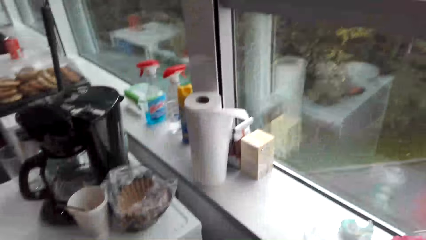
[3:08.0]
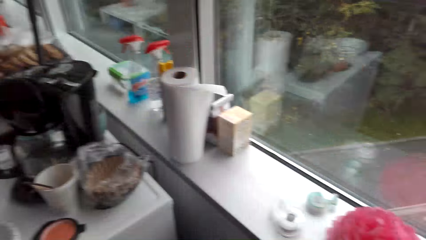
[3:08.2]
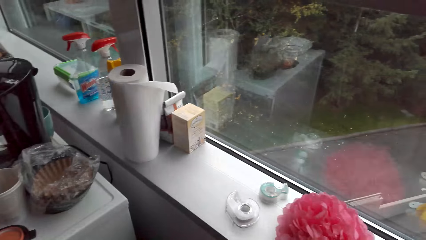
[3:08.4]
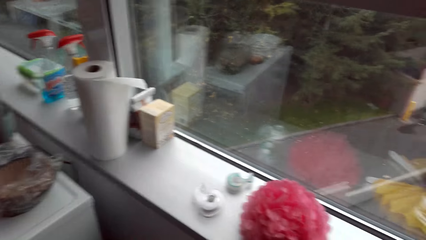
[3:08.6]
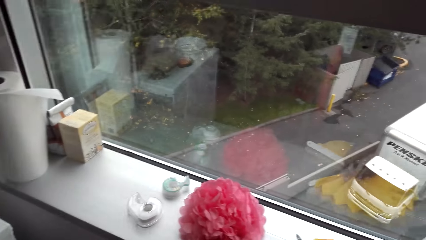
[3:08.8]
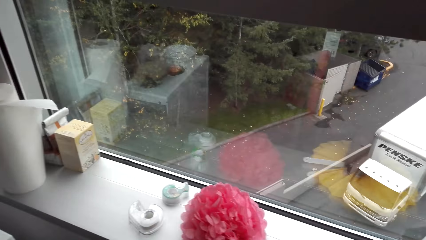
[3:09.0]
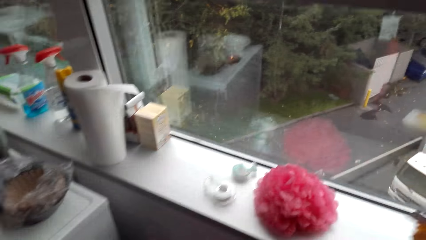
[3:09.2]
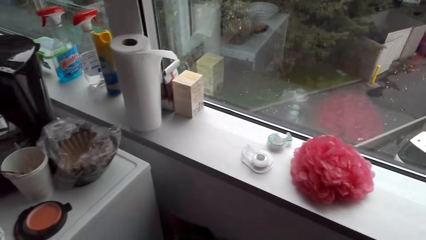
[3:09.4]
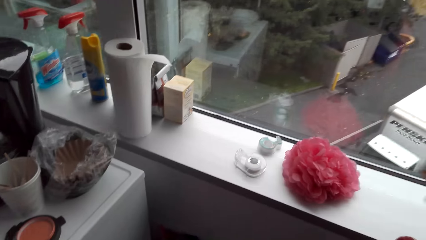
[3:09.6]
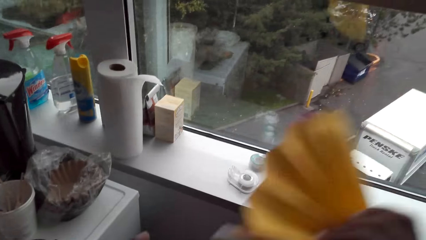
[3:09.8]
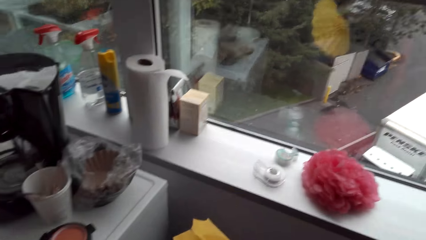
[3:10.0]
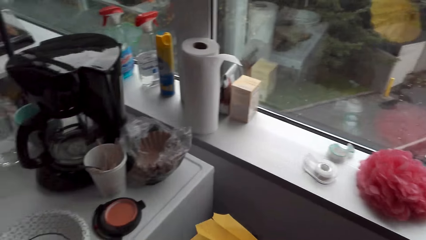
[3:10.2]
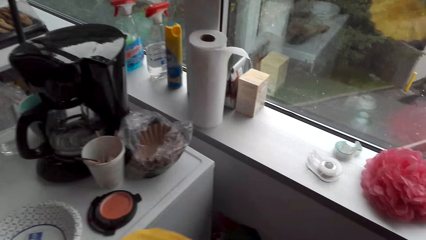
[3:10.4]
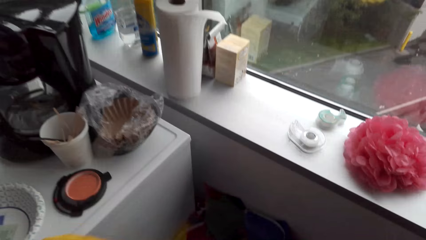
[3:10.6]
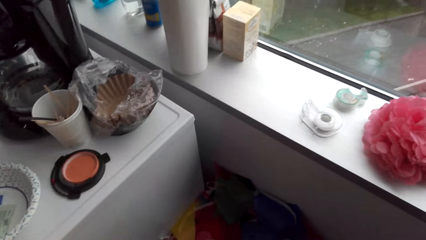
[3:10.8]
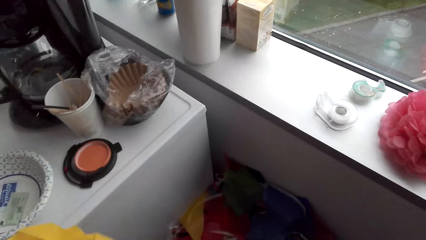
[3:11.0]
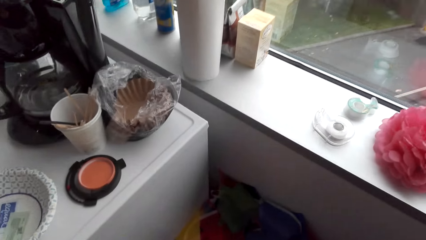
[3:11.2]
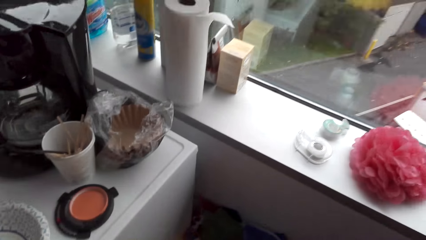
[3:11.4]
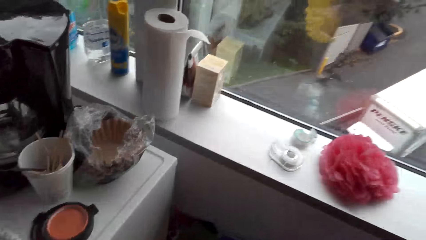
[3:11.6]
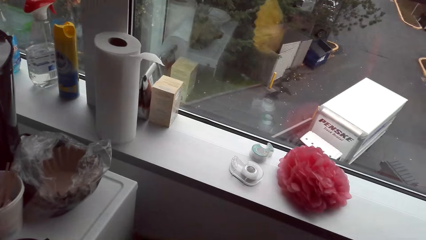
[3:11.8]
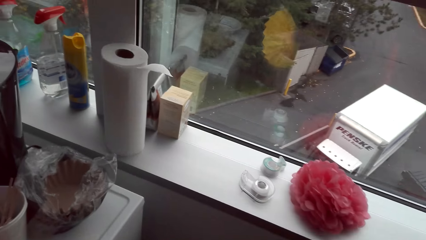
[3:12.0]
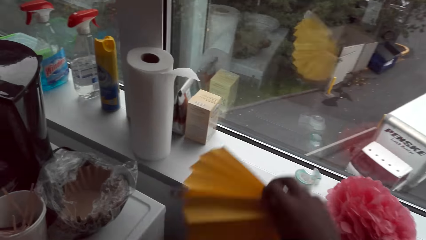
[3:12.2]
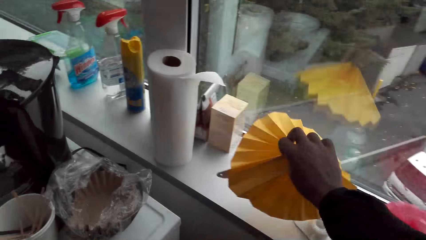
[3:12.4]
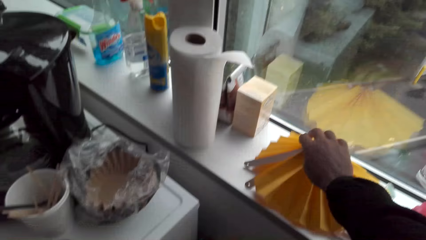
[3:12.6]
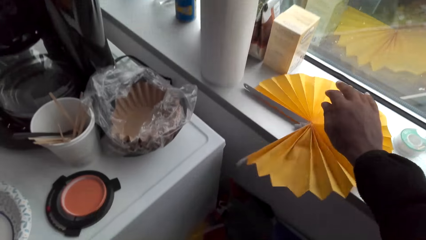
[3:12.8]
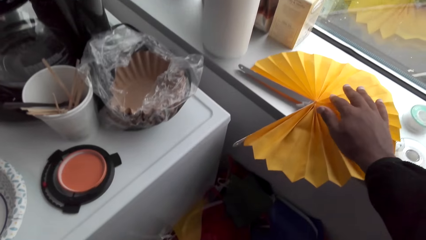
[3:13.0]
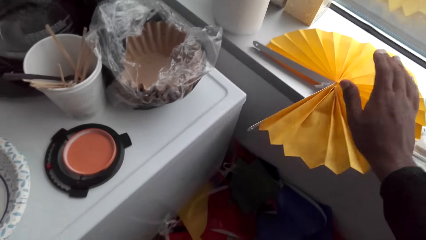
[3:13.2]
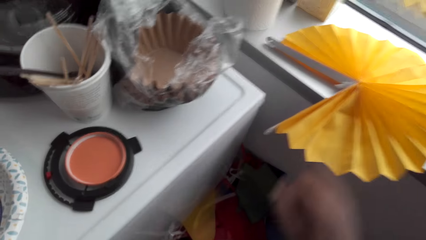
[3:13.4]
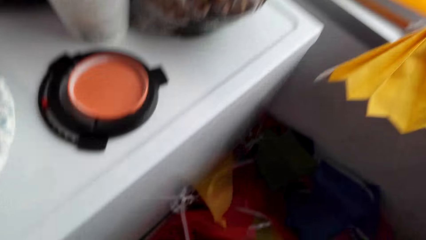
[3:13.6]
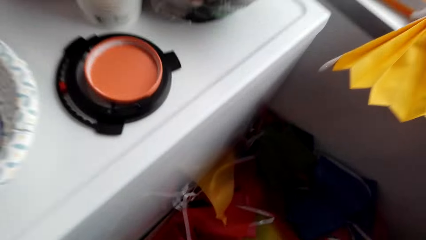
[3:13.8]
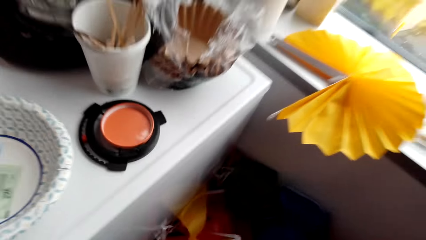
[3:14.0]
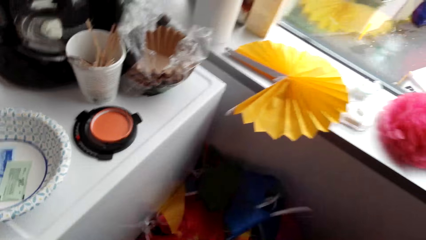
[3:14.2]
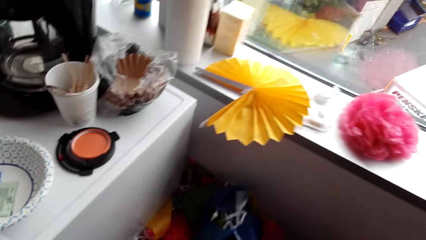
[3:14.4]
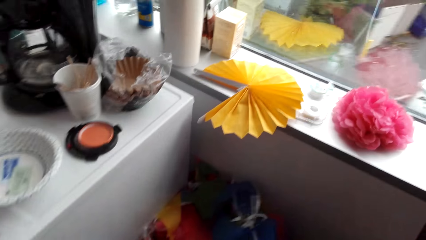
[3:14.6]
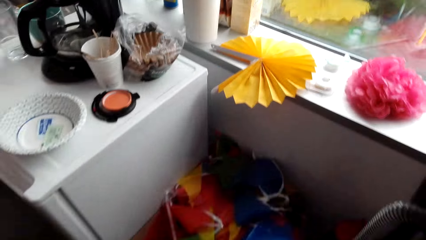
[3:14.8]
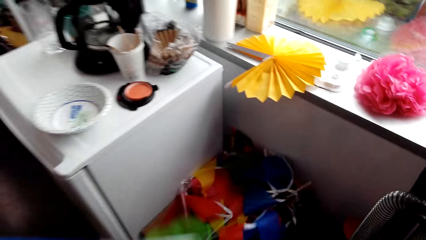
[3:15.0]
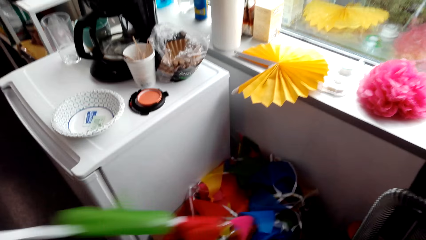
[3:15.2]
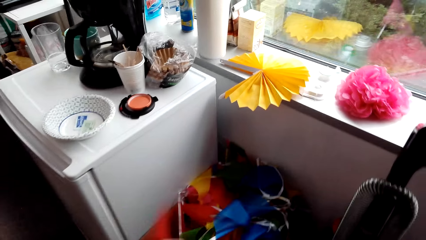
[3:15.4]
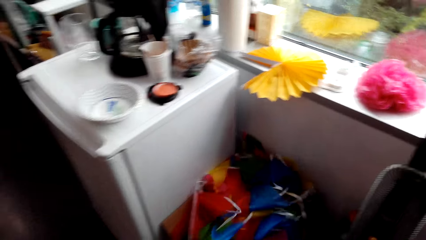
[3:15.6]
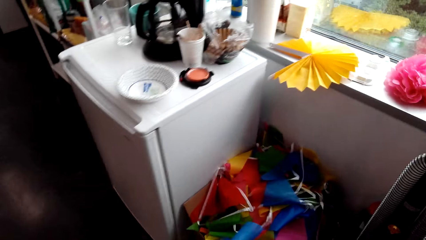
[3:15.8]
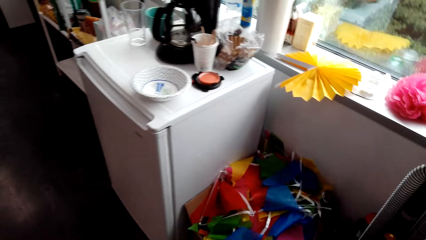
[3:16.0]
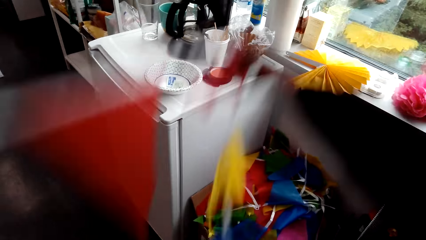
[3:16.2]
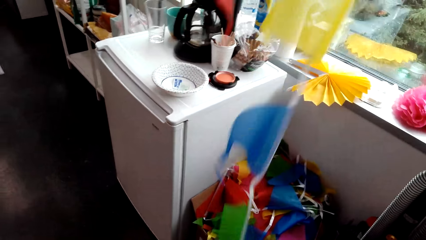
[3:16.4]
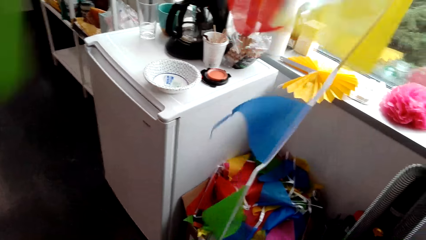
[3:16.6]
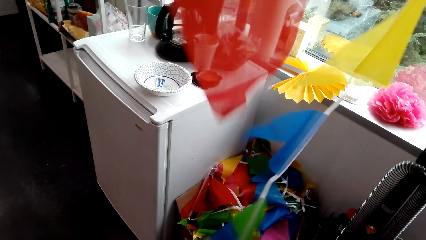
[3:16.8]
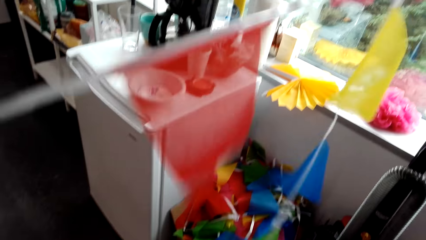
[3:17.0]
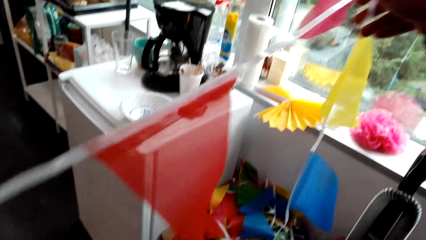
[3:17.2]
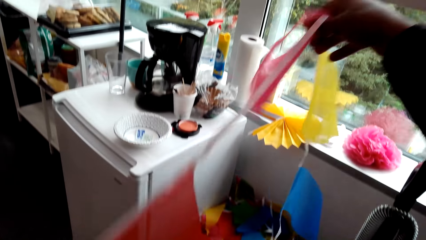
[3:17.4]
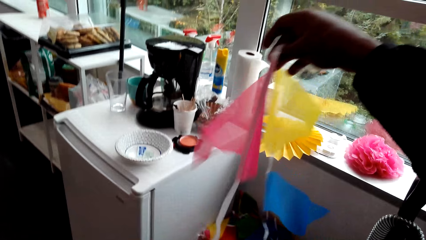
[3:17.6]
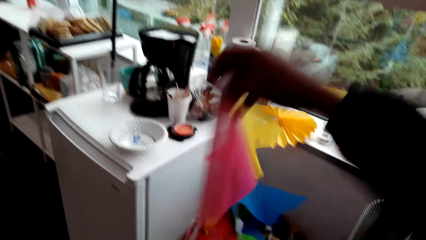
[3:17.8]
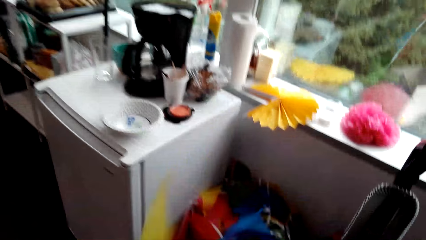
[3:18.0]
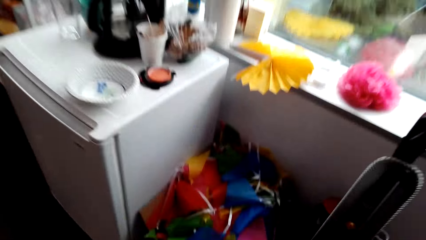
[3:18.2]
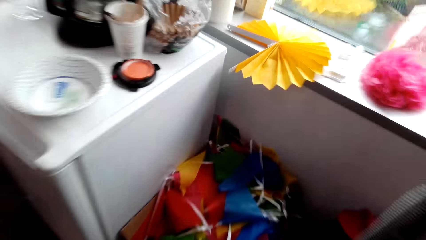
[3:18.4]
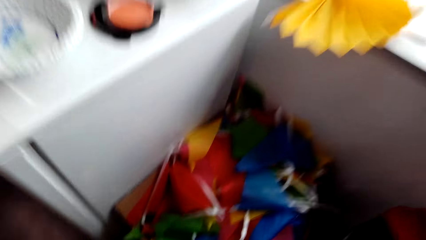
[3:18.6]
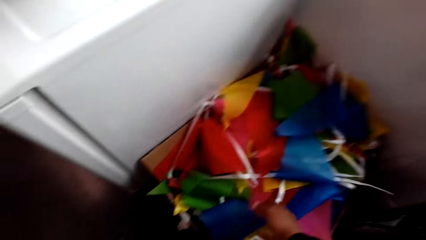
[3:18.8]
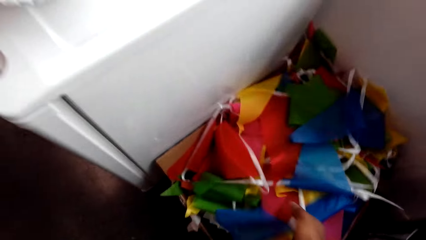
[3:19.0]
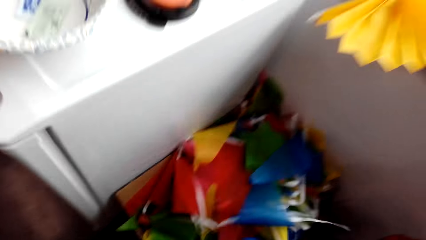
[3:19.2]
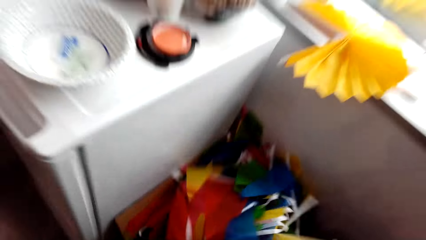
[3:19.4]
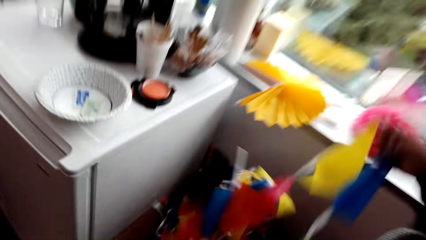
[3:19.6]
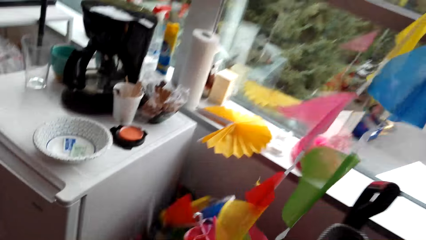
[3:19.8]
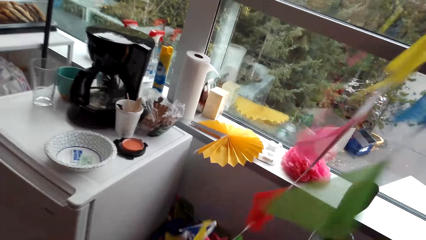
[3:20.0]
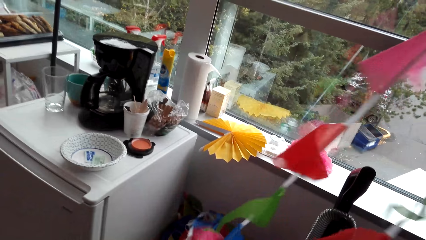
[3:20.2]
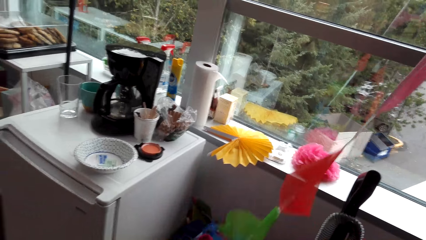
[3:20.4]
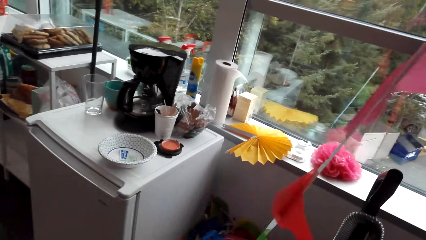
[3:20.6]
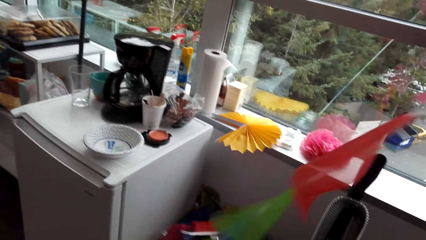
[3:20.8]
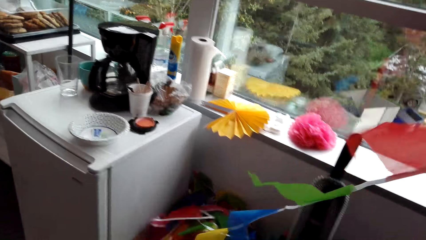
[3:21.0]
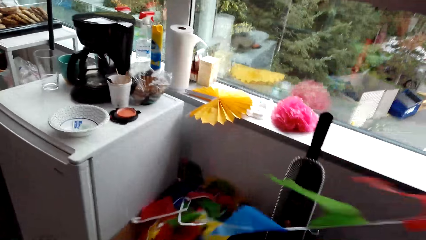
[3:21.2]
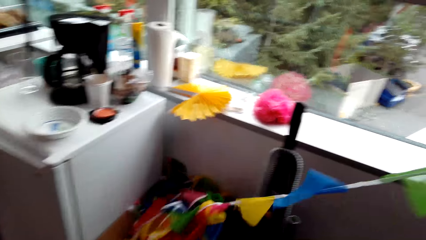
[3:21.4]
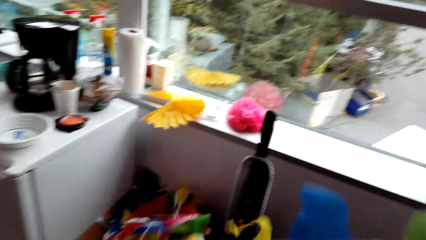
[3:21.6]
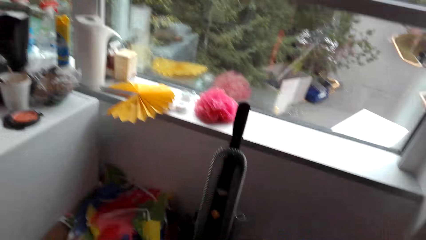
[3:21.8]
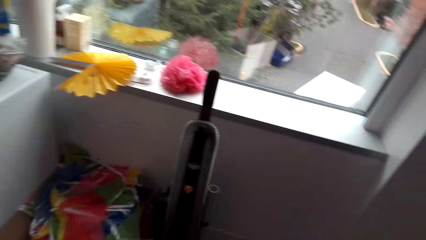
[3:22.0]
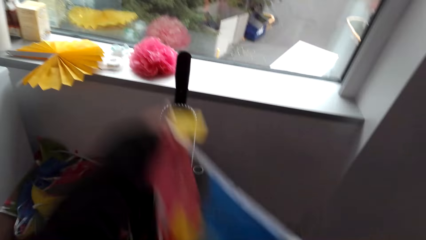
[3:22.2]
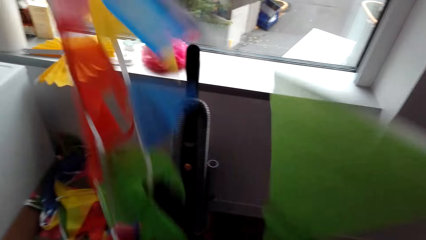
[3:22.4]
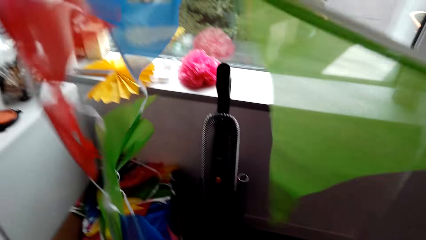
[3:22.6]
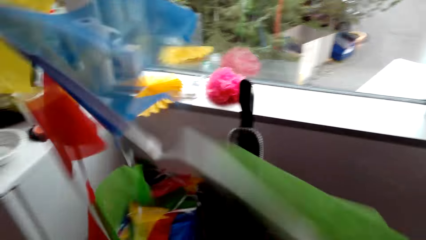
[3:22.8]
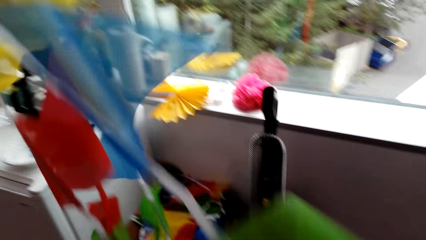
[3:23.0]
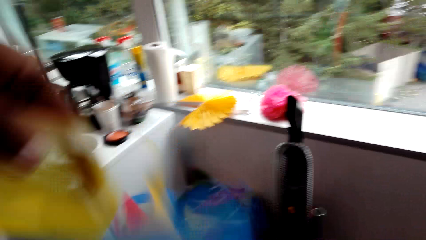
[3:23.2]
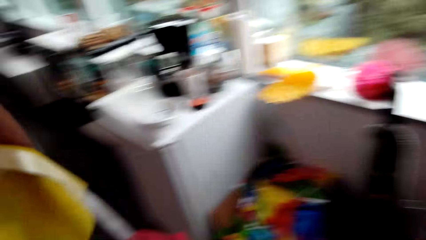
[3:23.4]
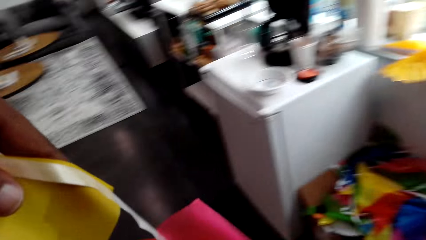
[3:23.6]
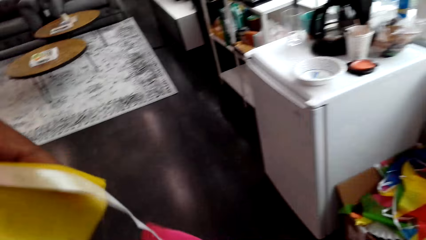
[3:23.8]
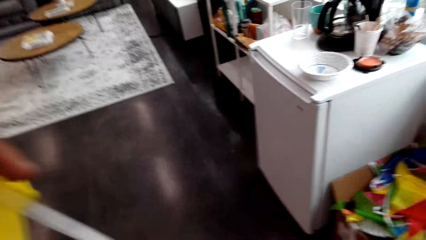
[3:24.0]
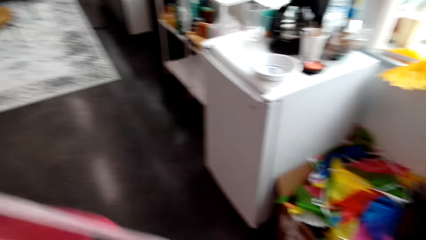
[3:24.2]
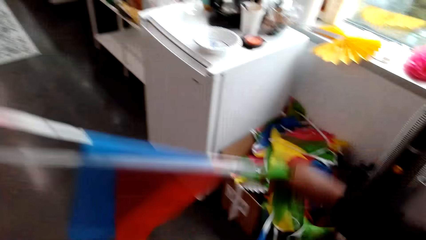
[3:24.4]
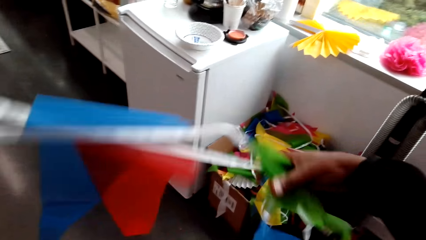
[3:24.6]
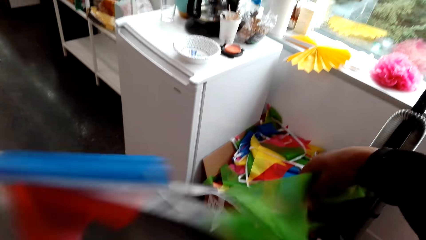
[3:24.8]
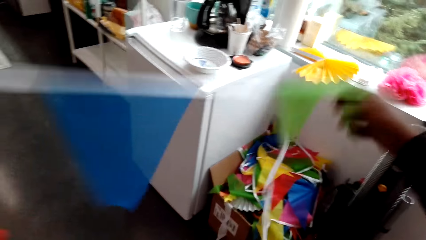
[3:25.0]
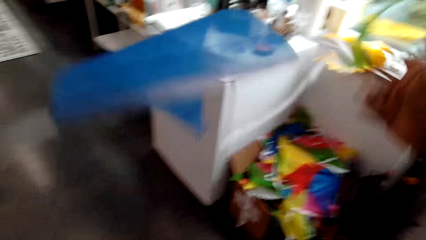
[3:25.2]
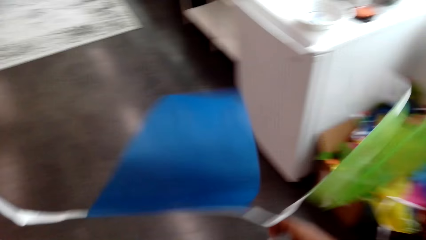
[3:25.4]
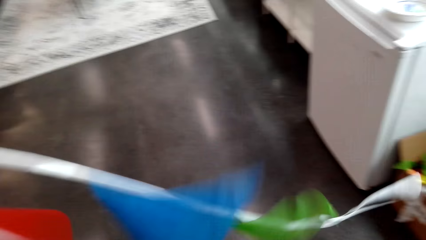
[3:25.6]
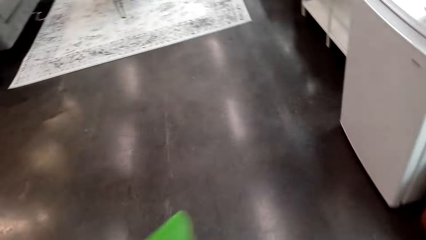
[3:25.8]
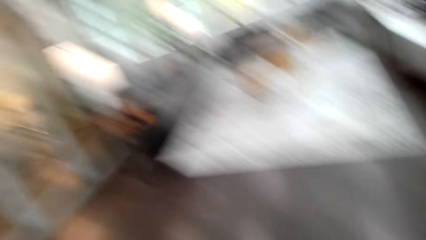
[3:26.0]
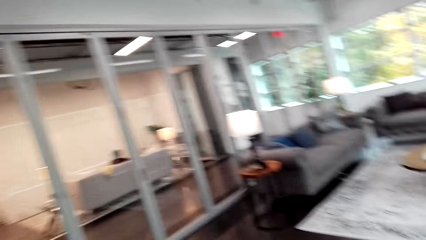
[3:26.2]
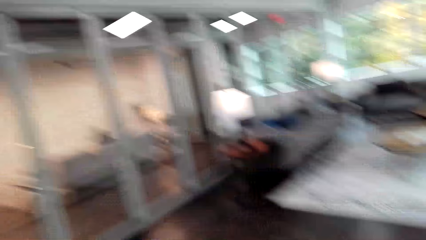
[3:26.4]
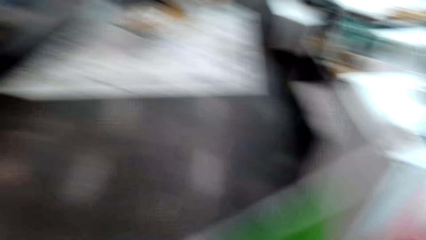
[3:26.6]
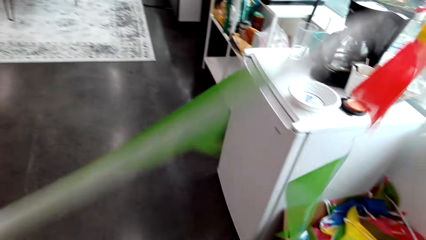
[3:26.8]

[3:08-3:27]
The camera wearer picks up the decoration from the window. They hold an object. They inspect the decoration. They place the decoration on the window. They pick up the decoration from the floor. They inspect the decoration. They pick up the decoration from the floor. They pull the decoration. They inspect the decoration.
